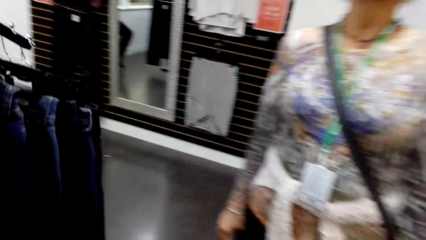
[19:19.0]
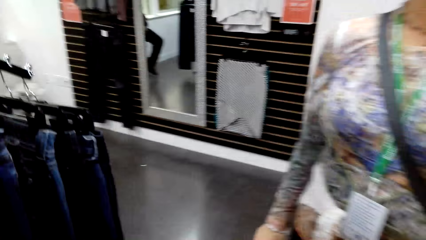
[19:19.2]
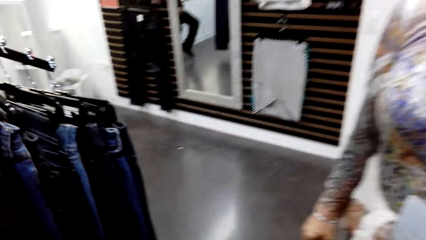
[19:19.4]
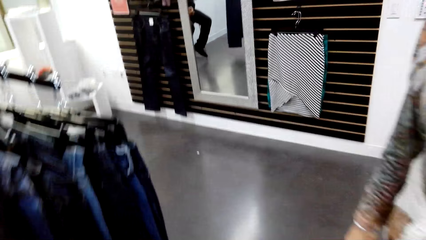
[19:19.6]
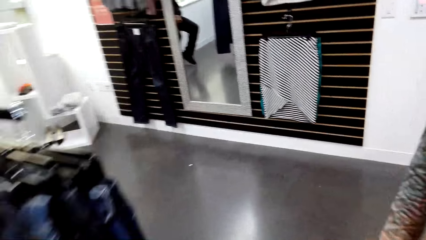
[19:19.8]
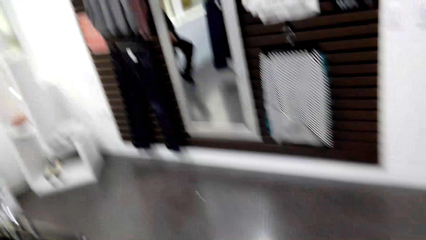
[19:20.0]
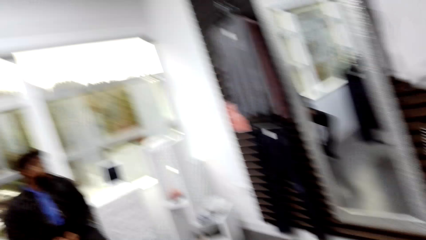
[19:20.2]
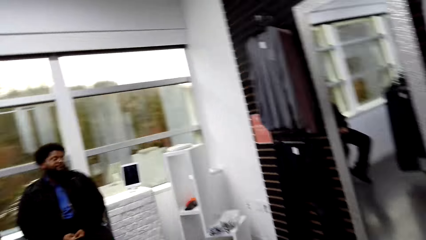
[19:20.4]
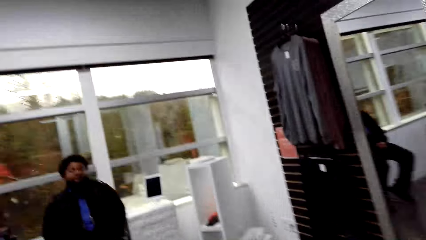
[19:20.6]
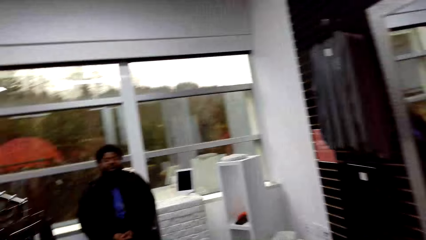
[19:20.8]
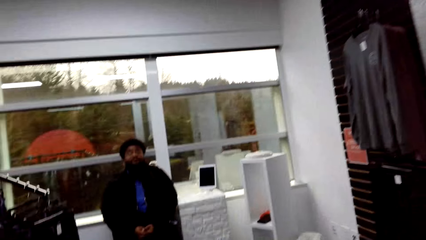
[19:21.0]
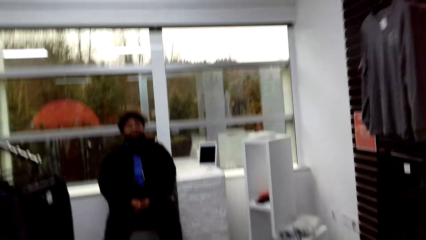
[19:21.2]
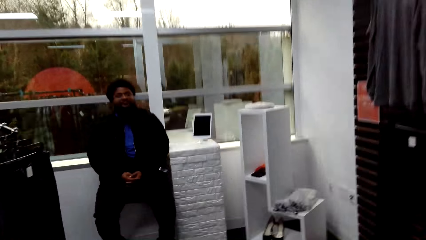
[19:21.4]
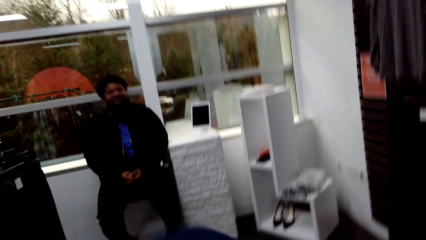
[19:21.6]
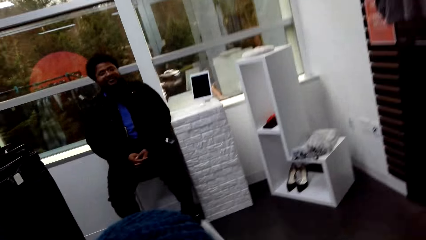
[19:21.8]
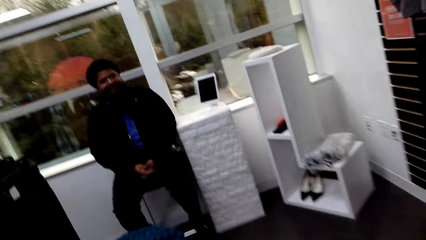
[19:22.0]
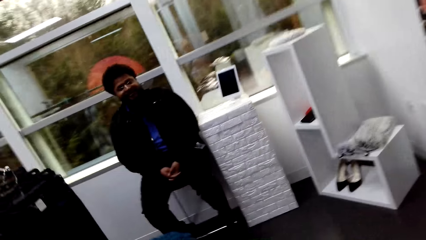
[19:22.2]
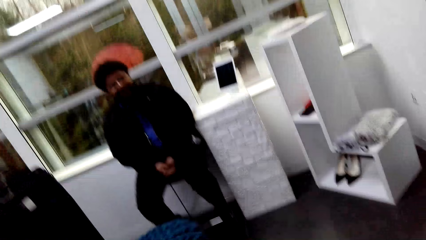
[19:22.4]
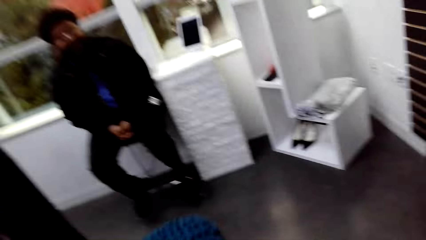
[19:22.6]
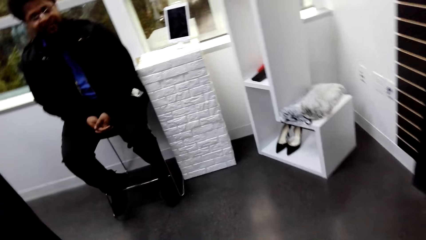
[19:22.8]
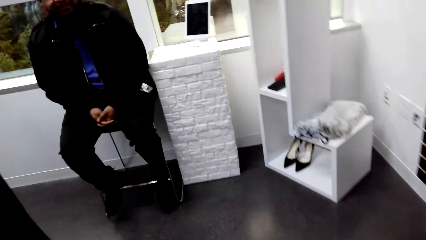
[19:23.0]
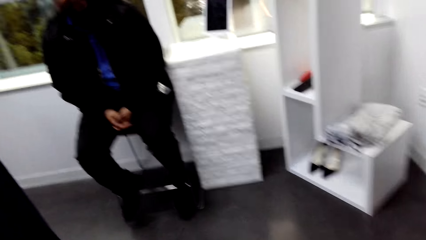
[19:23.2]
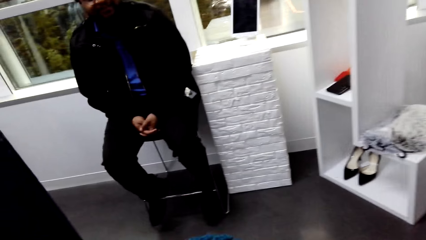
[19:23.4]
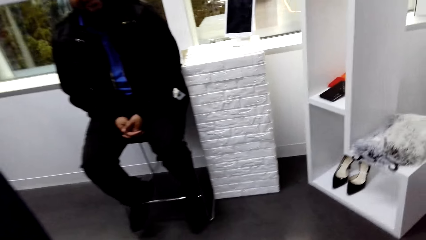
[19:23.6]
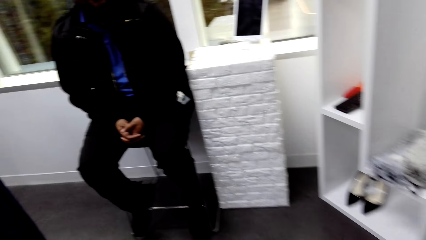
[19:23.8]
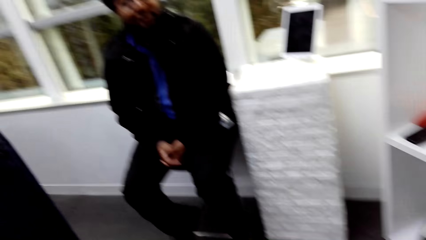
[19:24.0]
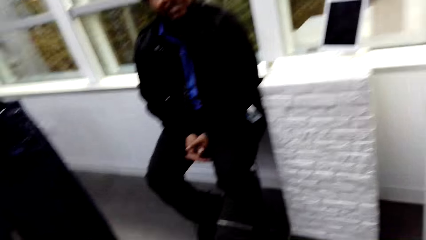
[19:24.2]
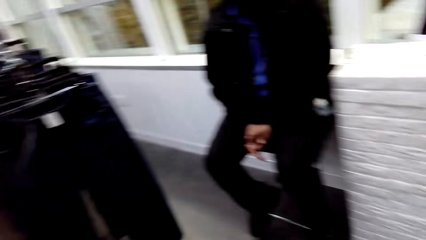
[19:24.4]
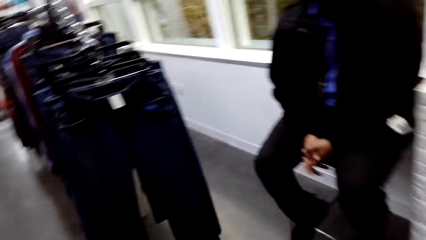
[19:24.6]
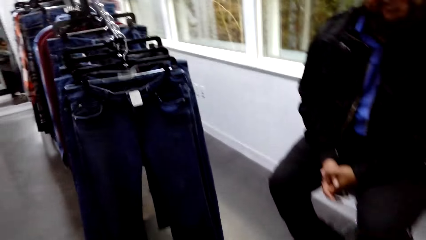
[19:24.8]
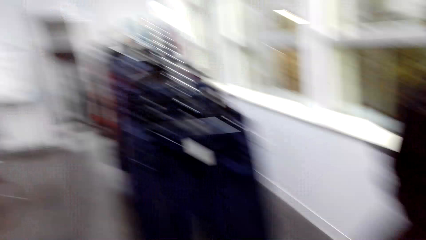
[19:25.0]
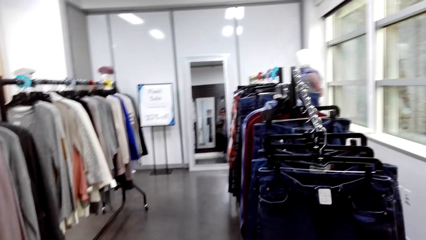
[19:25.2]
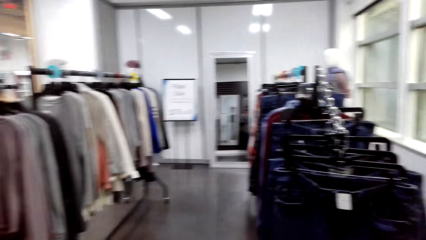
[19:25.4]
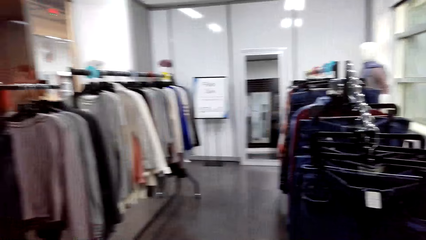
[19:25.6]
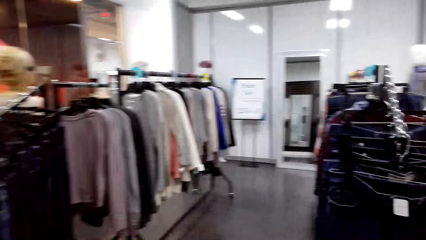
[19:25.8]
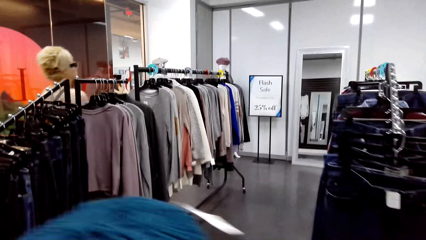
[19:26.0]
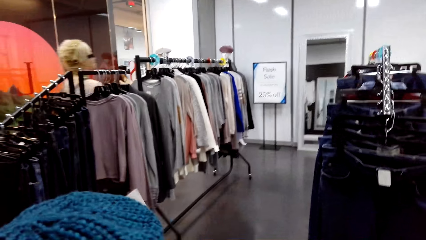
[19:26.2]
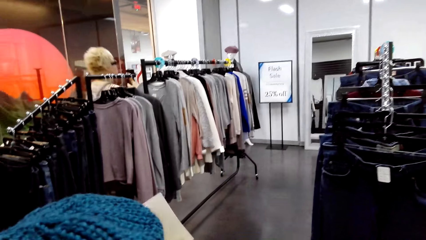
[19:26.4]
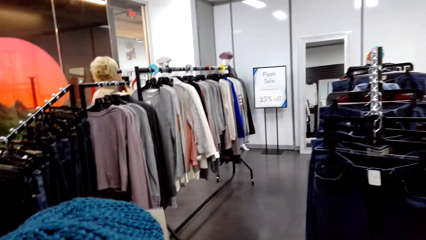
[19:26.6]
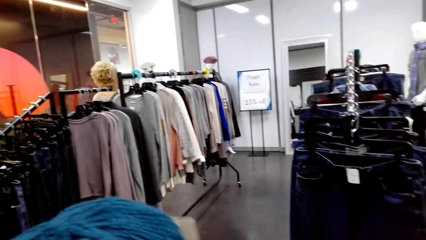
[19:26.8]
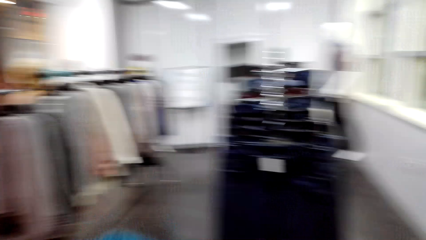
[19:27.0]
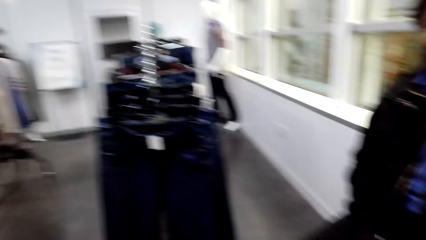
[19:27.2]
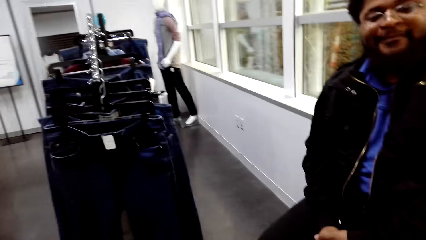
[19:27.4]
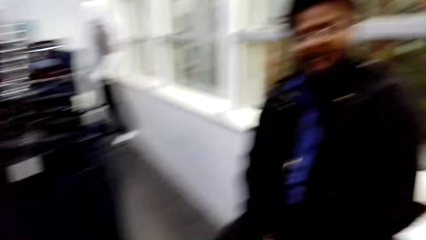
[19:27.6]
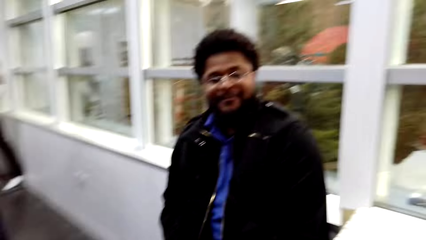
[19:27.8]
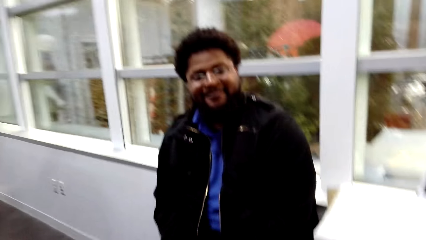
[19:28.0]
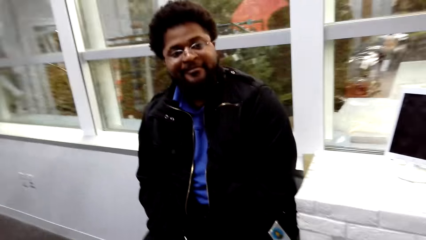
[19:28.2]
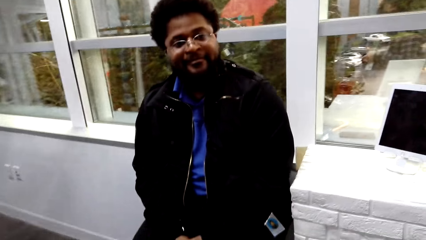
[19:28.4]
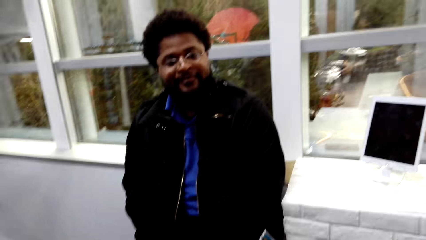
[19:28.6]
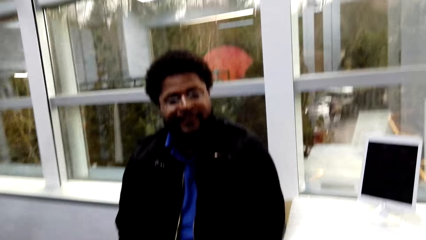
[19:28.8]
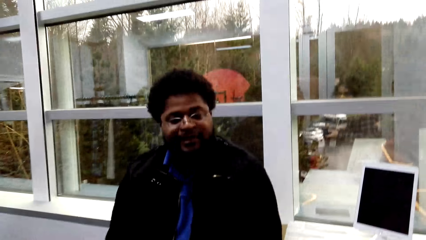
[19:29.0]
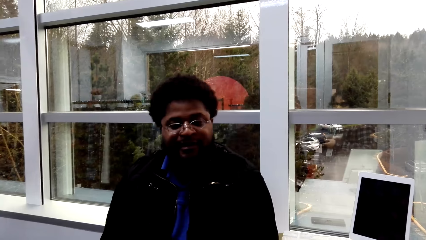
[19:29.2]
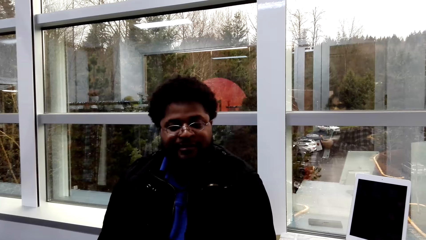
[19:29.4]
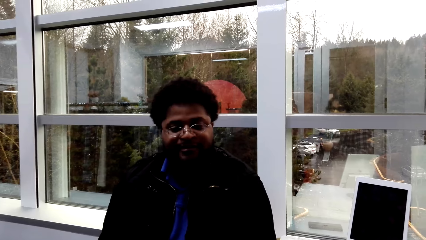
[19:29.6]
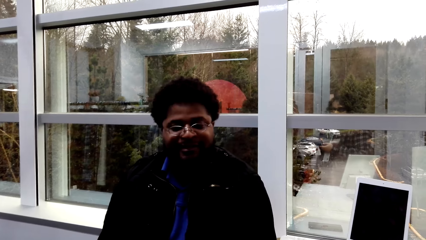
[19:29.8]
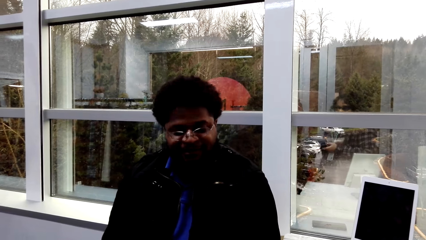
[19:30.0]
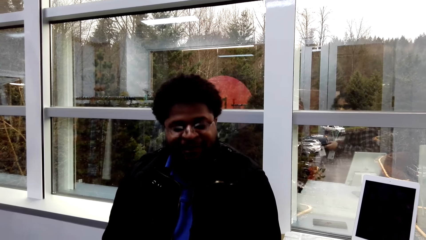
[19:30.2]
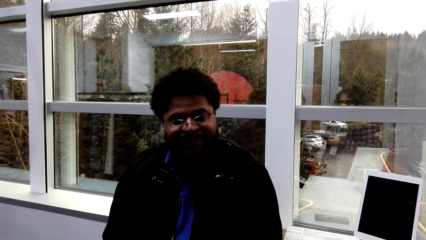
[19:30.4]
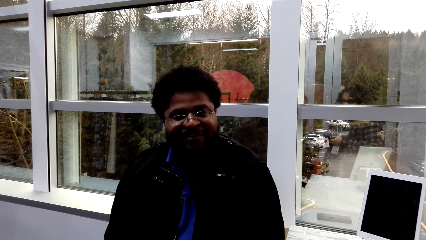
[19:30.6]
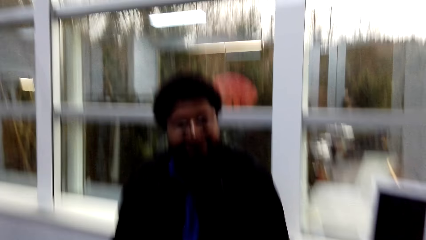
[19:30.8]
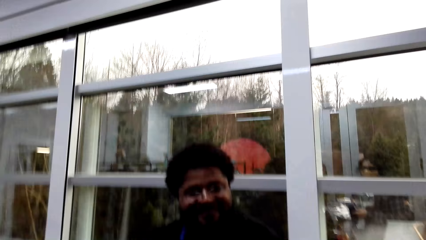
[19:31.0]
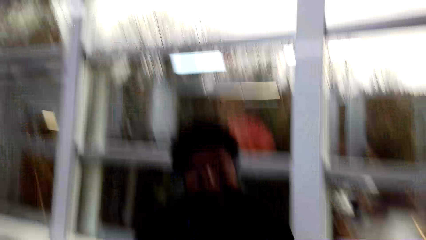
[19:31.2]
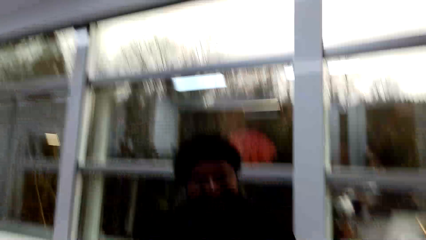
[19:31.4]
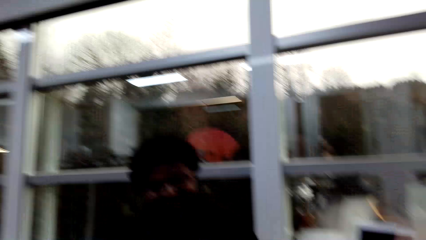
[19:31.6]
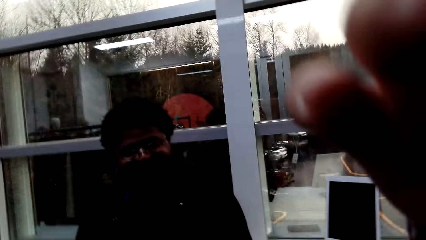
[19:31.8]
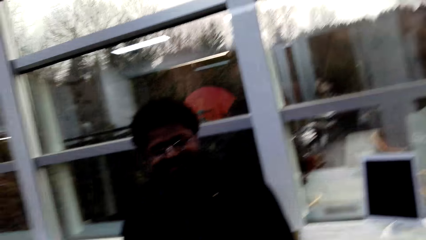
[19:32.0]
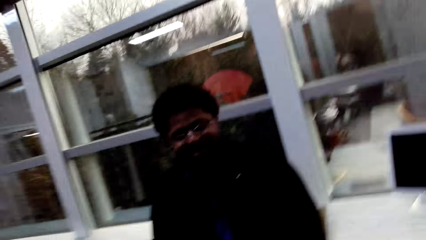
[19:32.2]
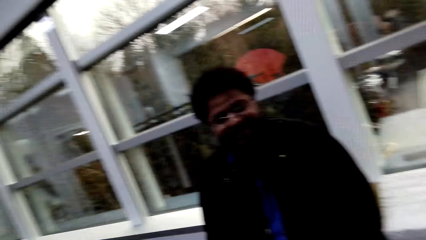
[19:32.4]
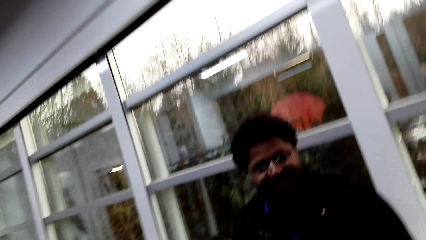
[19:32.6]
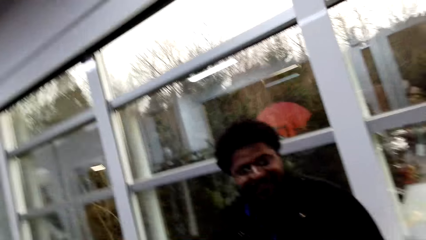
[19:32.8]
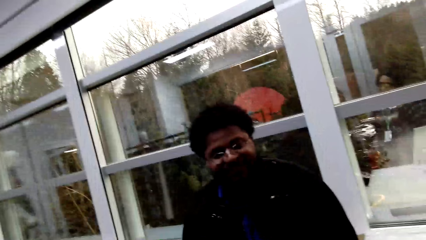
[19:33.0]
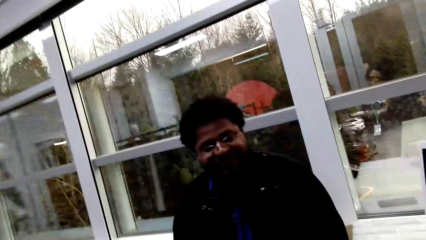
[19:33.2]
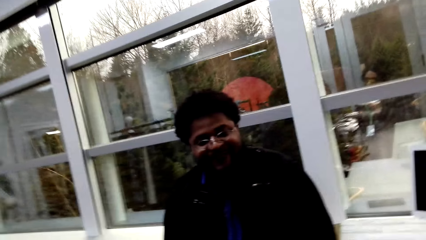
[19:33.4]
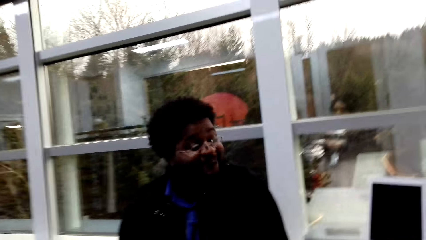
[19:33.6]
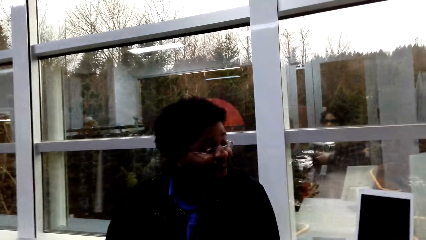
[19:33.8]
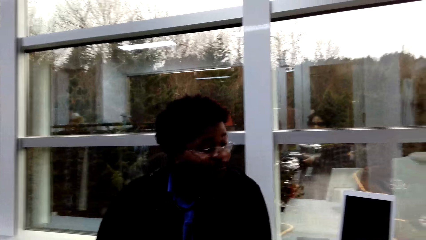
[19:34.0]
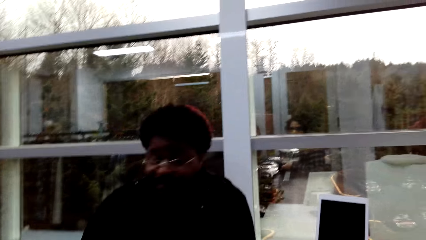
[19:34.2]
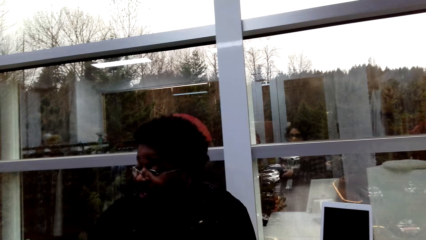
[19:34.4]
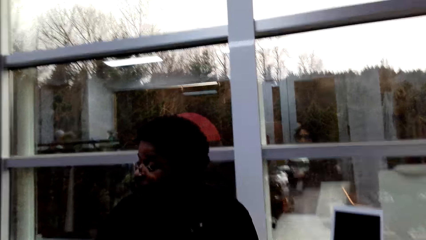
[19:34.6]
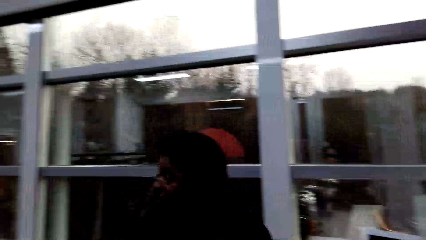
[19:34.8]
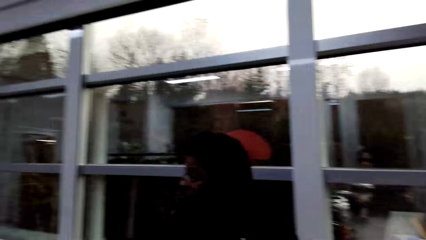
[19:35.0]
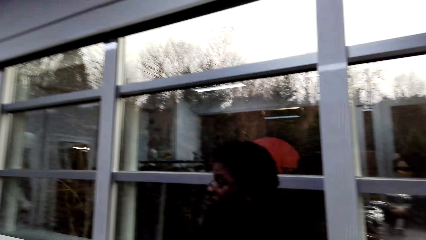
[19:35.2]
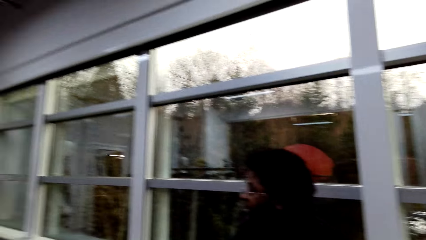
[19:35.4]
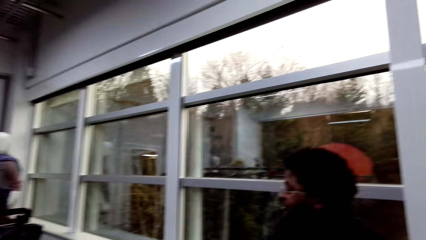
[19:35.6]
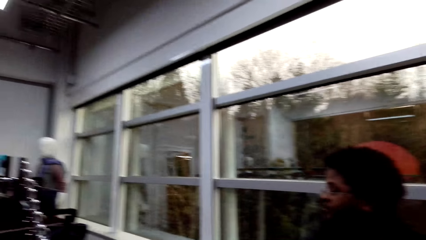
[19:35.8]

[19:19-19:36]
The camera wearer walks towards a man. They interact with the man. They dialogue with the man.
